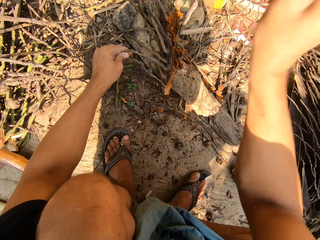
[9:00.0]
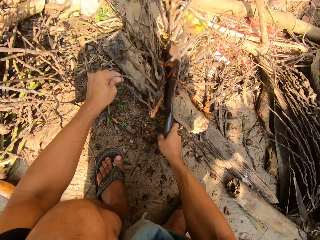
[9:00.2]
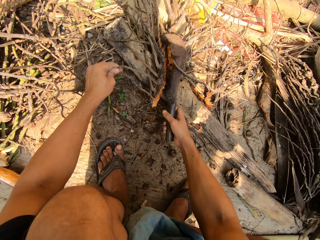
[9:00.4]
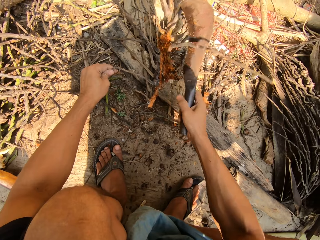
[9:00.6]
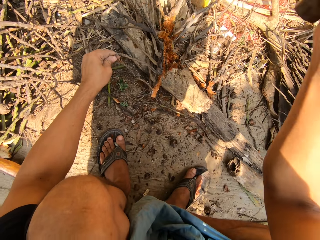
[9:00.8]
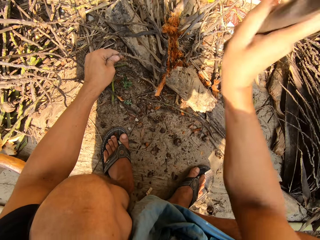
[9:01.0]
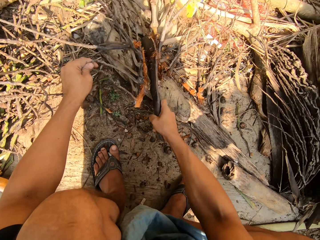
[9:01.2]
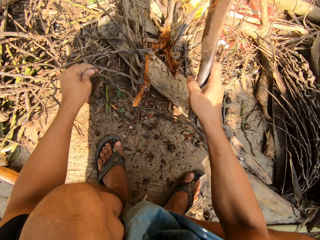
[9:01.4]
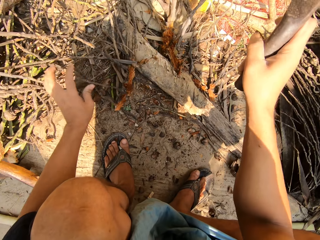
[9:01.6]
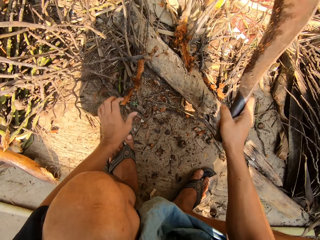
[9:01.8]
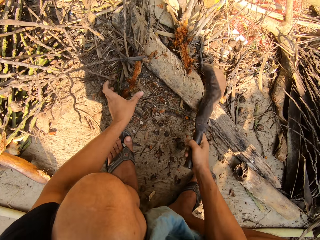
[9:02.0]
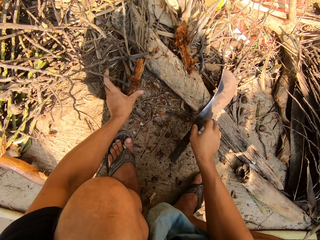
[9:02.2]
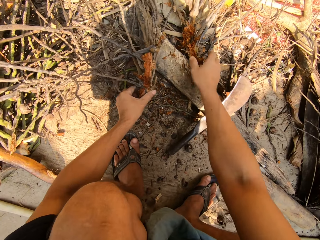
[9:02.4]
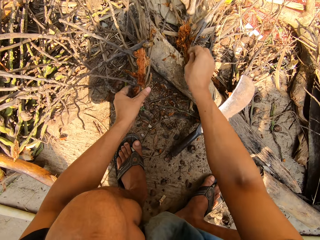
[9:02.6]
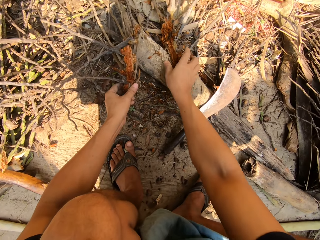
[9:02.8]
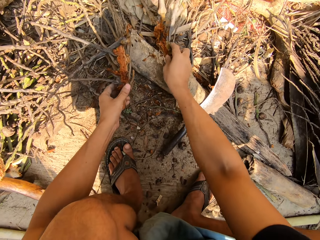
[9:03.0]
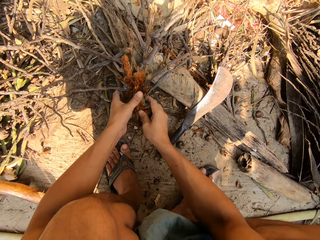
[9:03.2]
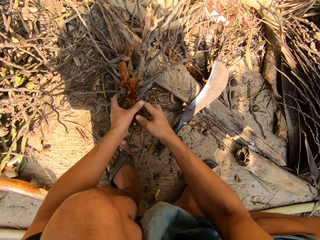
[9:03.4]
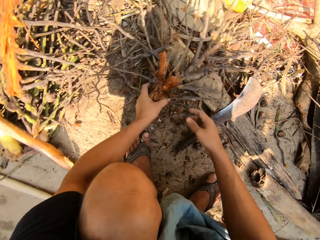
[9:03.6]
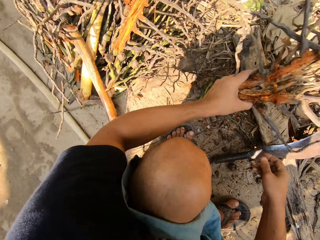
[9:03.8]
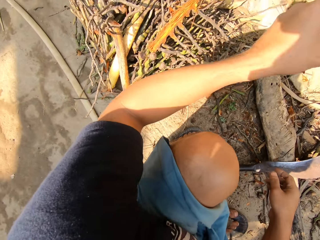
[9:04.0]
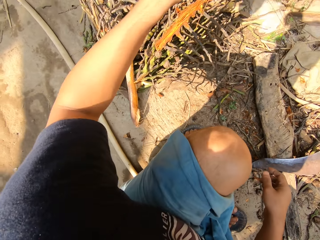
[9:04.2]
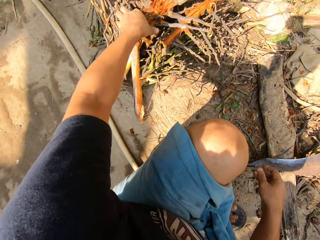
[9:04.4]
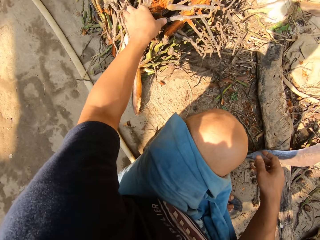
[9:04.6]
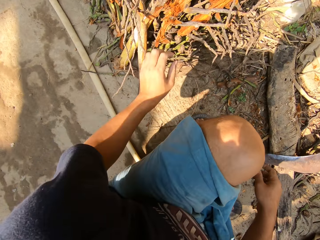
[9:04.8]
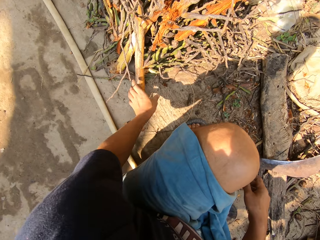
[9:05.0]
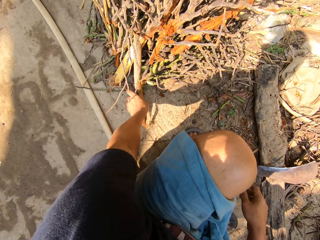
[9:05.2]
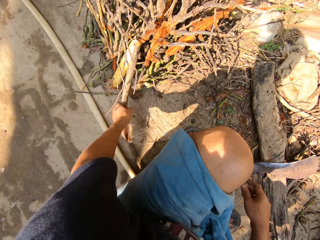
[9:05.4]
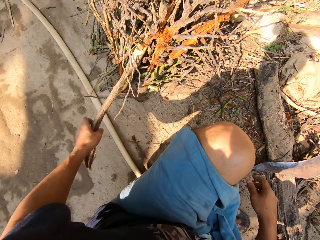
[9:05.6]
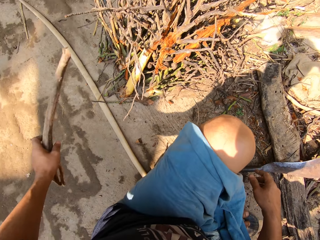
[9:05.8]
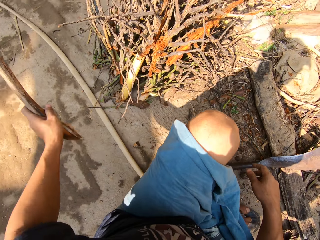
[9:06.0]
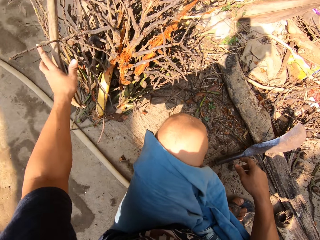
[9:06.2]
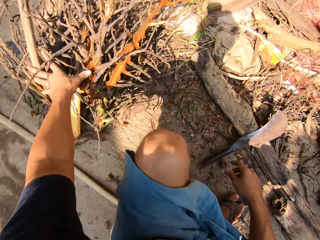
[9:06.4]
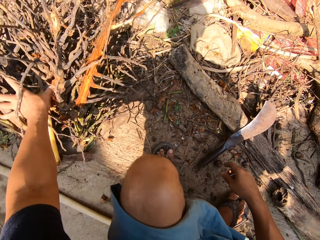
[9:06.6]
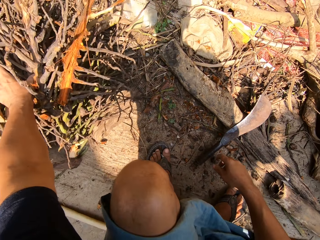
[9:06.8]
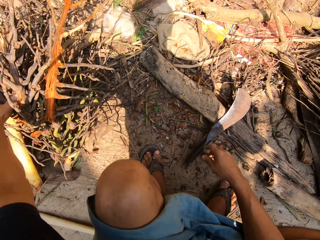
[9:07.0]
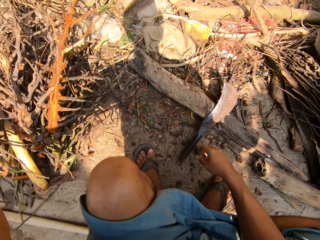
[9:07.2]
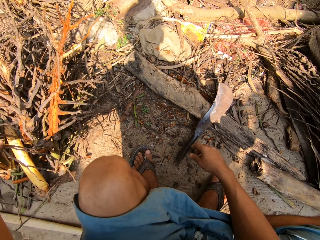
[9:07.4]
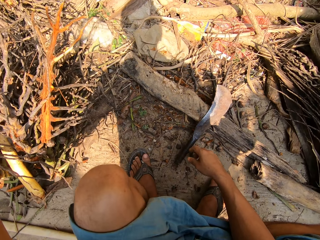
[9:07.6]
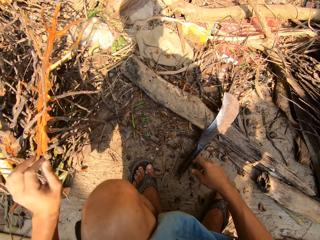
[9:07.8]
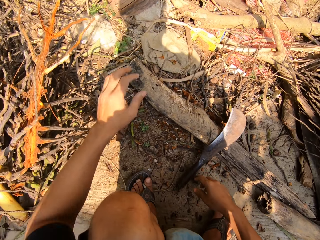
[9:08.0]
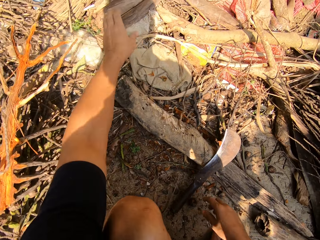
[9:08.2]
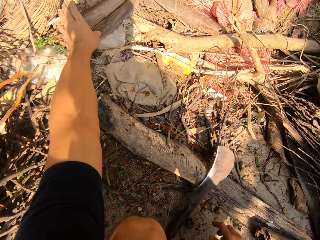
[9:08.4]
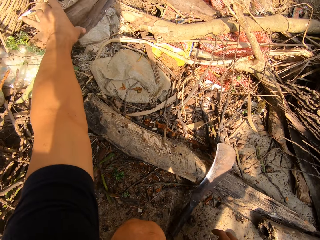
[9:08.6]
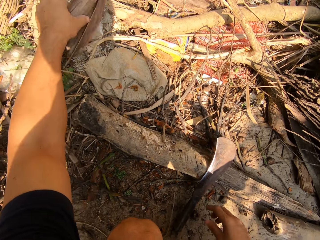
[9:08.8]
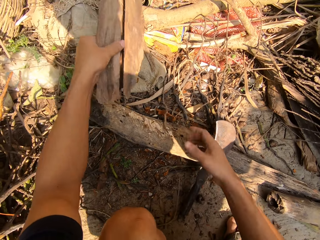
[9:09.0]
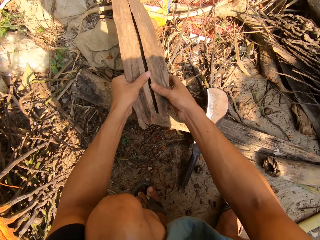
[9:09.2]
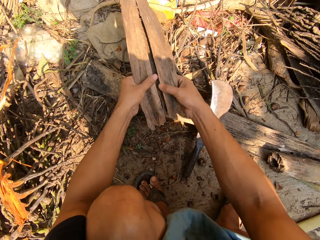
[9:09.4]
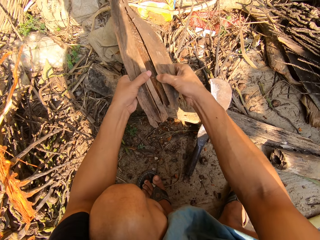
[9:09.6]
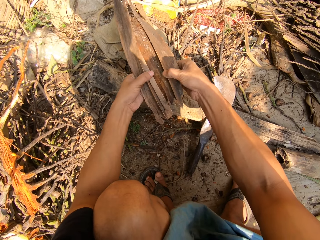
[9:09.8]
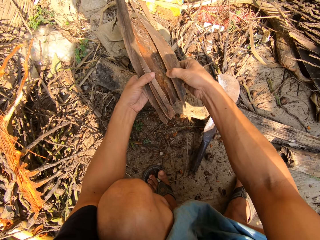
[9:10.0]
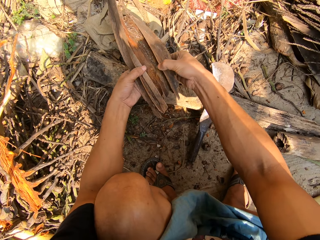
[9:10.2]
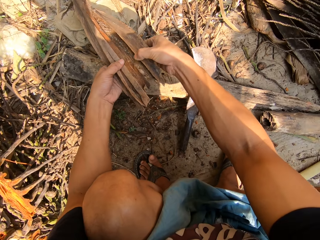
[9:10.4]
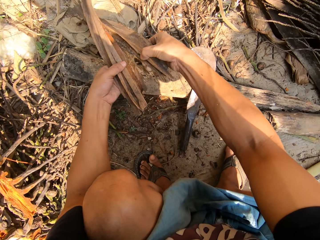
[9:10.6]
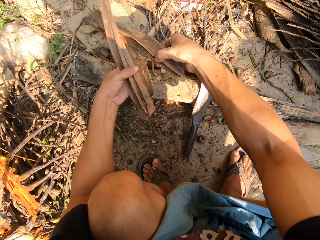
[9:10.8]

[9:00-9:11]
The camera wearer gathered the dried plant with both hands. He holds palm branches. He adds the dried plant to a pile of dried plants with his left hand. He picks up the dried plant with his left hand. He pulls dried plants with both hands. He breaks the branch.

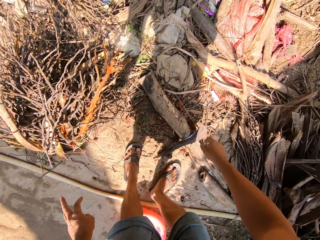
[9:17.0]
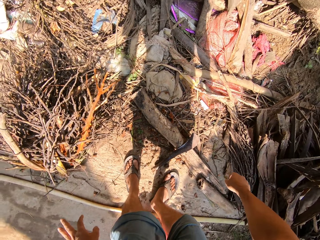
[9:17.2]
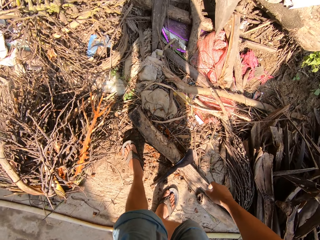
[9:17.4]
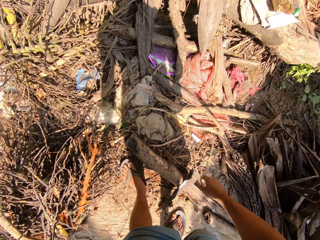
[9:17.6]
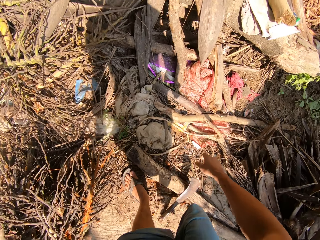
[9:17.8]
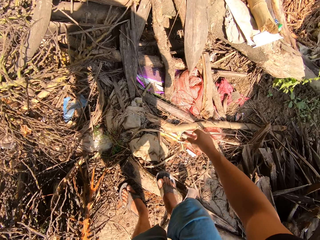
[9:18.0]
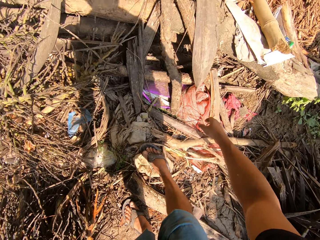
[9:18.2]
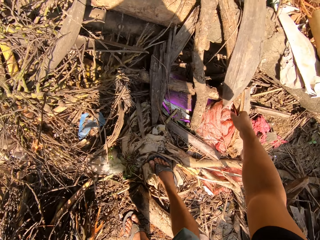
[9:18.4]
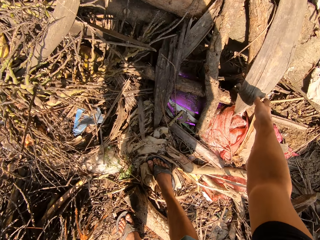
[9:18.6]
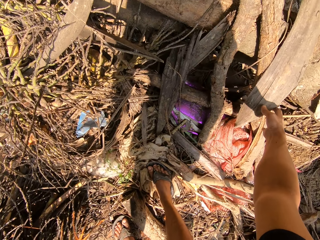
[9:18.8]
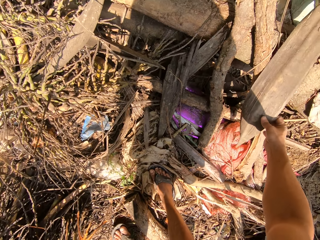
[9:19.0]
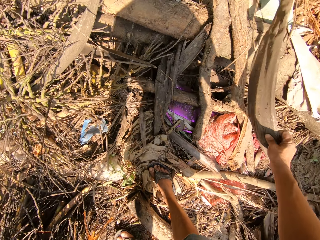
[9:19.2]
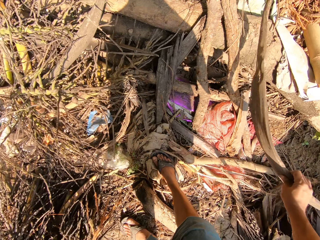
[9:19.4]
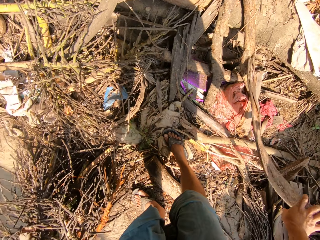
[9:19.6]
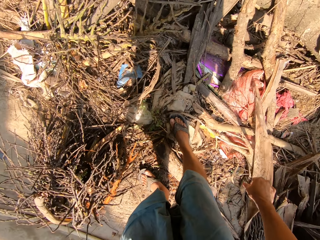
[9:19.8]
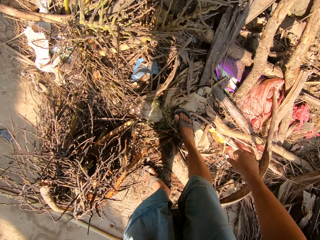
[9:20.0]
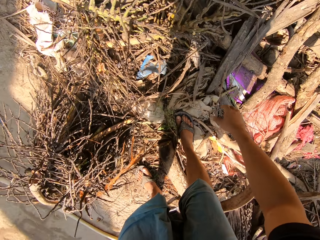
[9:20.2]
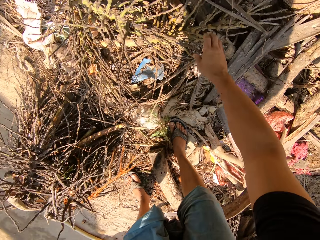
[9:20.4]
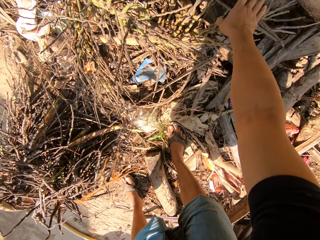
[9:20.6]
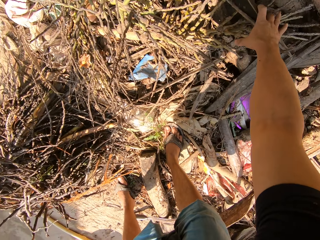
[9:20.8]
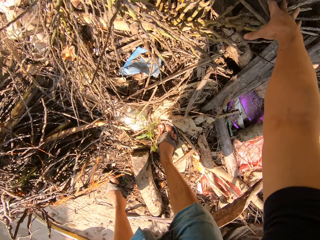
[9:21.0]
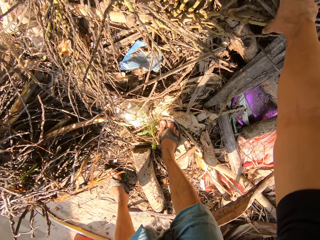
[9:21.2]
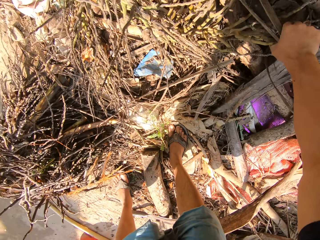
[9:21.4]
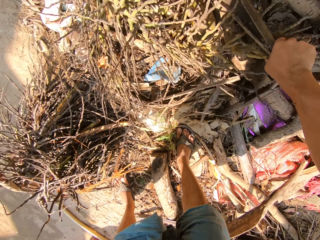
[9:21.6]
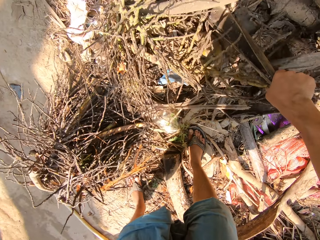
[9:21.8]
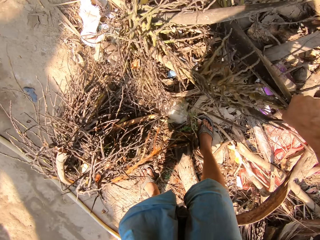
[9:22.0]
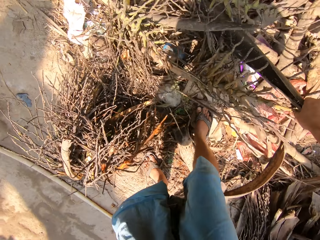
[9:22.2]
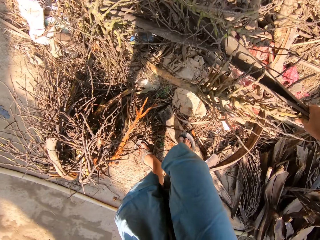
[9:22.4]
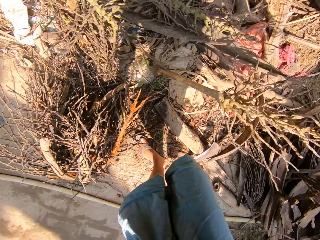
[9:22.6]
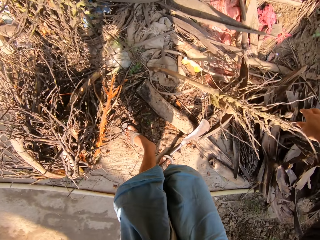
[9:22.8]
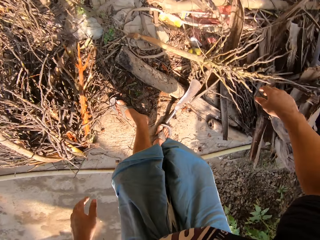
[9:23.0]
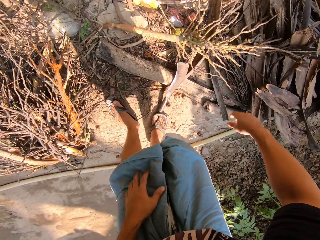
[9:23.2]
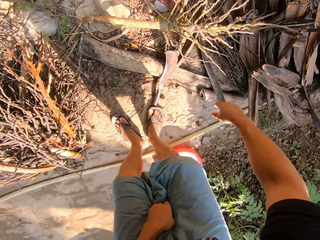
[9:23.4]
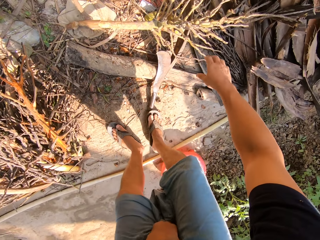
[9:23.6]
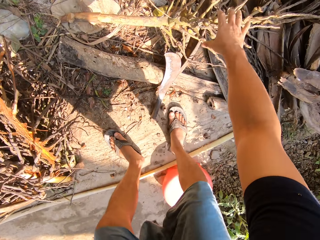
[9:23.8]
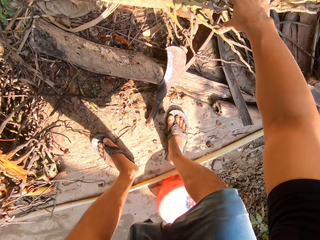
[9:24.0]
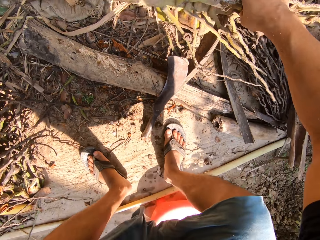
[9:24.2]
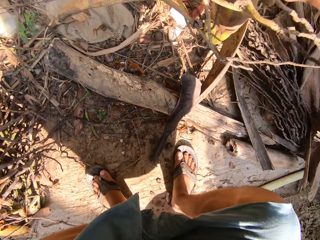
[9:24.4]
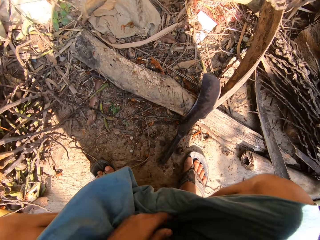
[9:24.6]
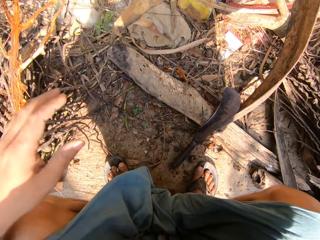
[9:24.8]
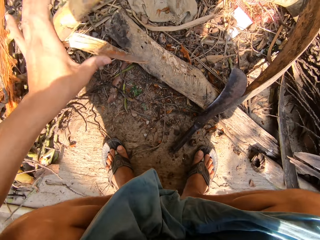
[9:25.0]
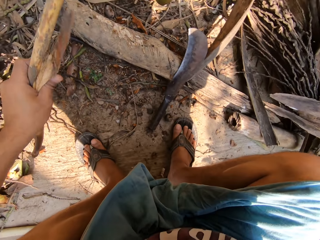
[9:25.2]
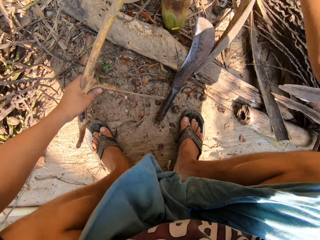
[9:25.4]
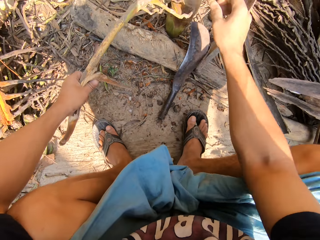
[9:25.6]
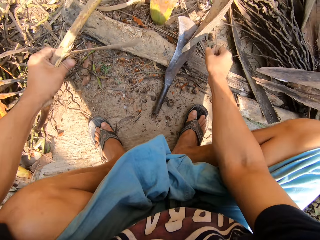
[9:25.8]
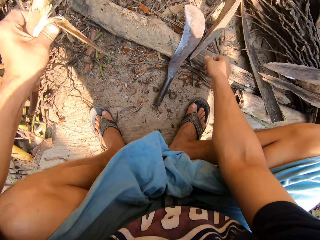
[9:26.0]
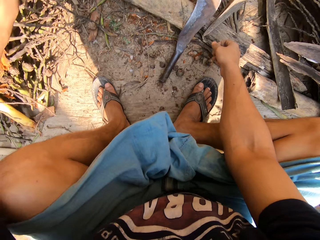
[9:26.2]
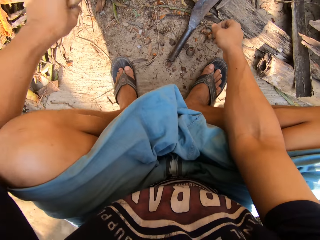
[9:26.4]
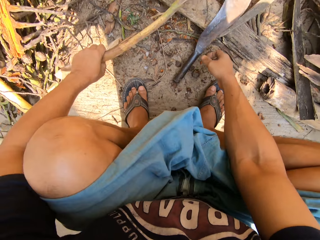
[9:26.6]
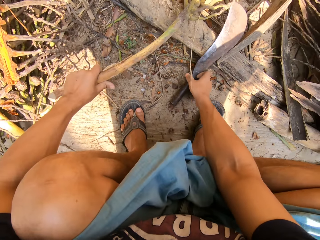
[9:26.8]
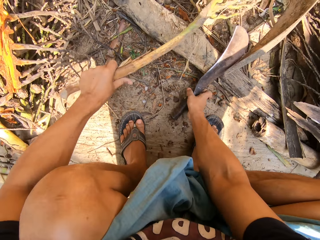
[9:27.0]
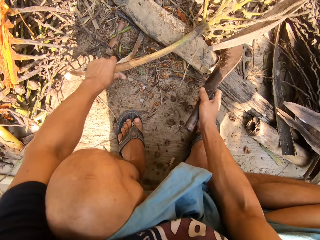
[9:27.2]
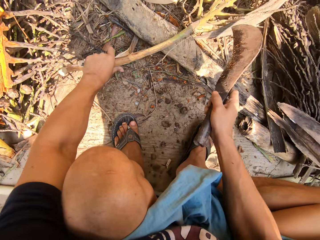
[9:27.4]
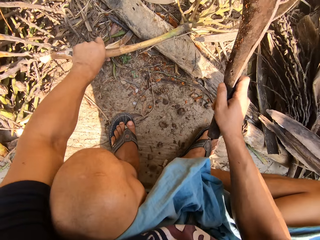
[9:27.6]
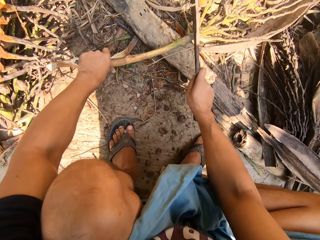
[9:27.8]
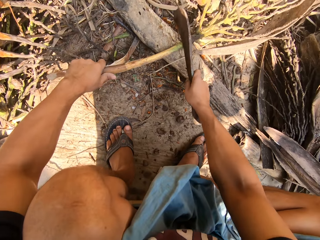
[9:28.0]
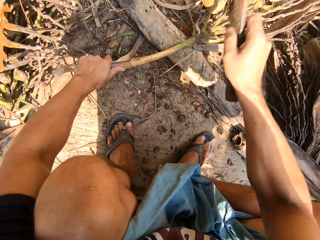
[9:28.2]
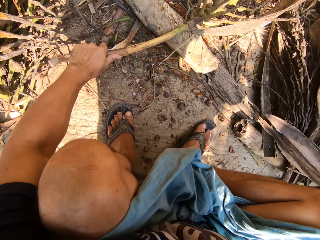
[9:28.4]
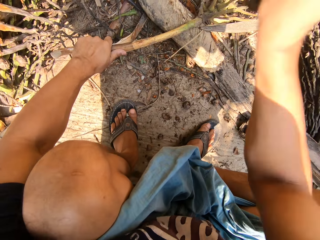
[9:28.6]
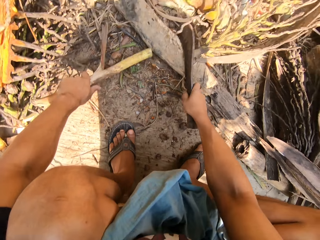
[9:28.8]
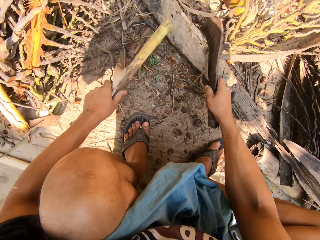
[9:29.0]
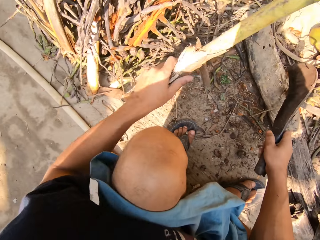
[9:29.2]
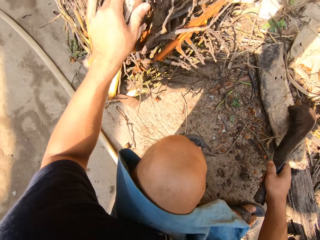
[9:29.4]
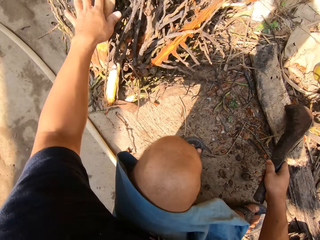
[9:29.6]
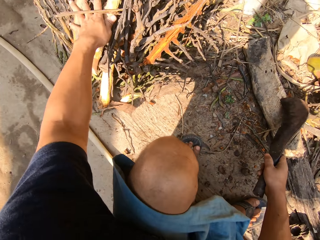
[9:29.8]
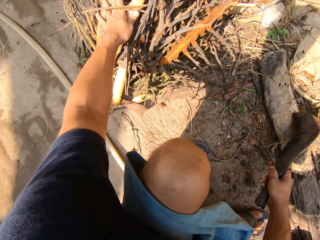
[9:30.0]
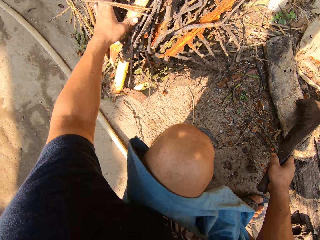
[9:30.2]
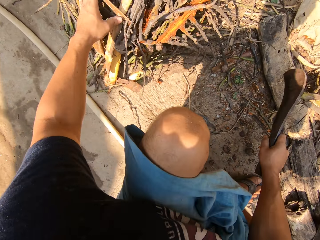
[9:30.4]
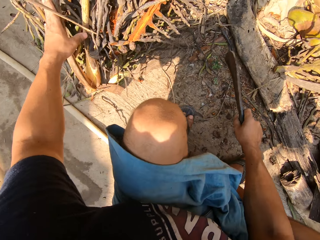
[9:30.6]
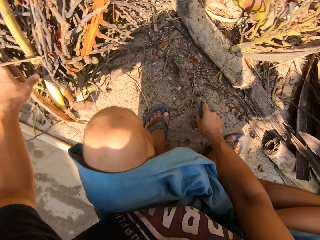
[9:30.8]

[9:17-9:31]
The camera wearer moves the leaf sheath aside. He pulls out dried plants with his right hand. He picks up dry plants. He puts the dry plant down. He carries the dried plant with his right hand. He picks up the dry plant. He places the dried plant on the floor with both hands. He picks up the cutlass on the floor with his right hand. He cuts the dried plant in his left hand with the cutlass in his right hand. He places the dried plant on a pile of dried plants with his left hand.
